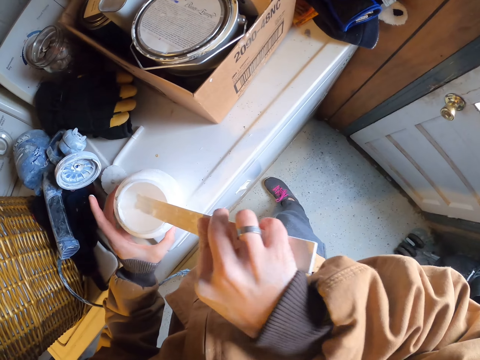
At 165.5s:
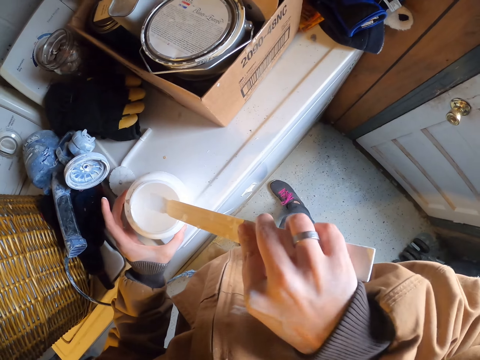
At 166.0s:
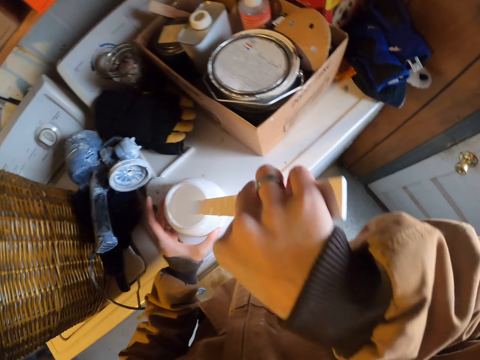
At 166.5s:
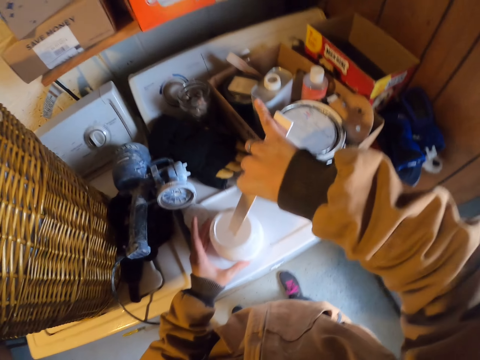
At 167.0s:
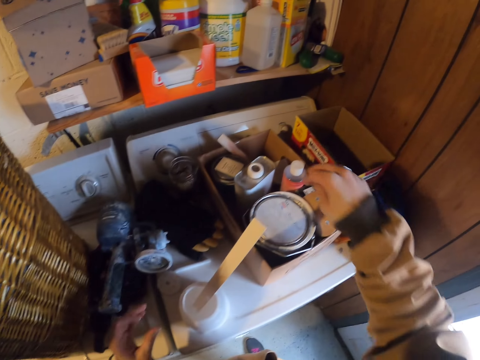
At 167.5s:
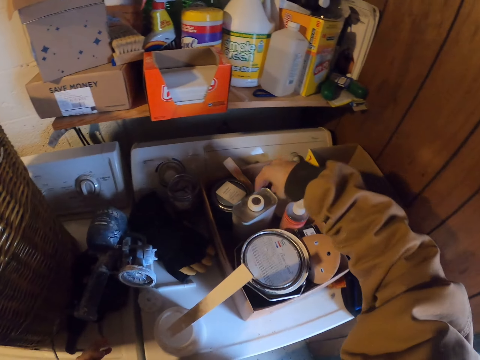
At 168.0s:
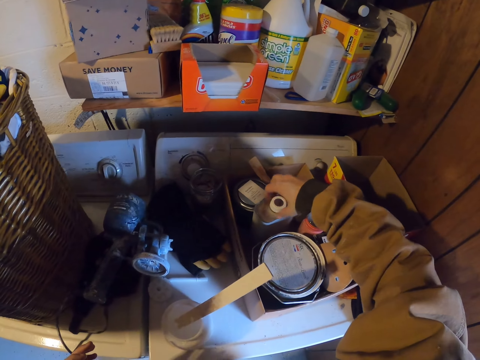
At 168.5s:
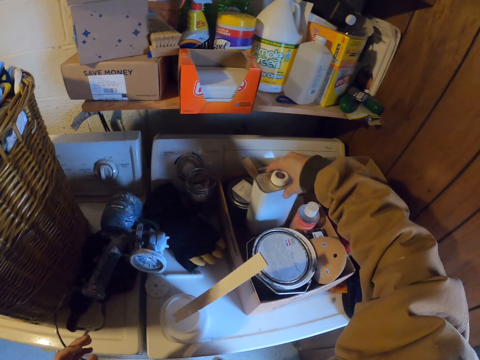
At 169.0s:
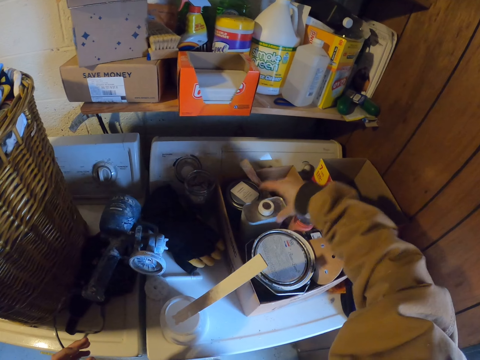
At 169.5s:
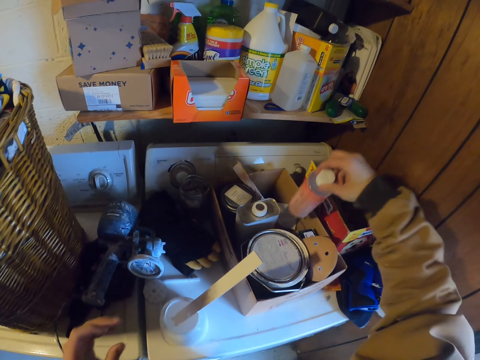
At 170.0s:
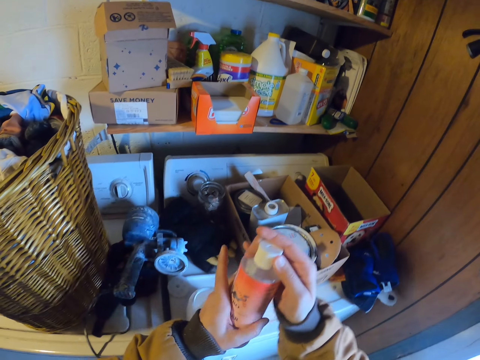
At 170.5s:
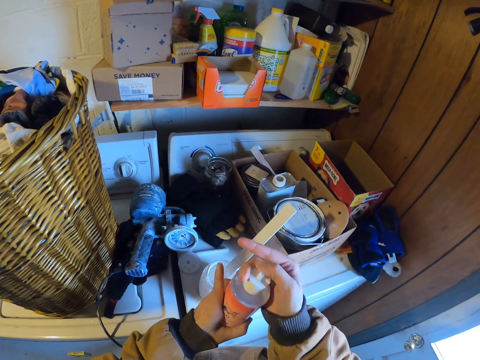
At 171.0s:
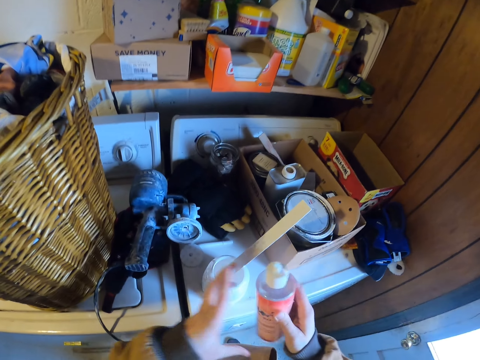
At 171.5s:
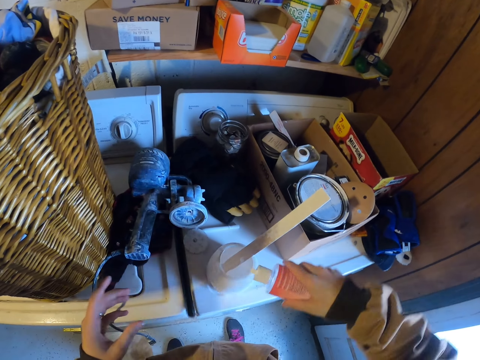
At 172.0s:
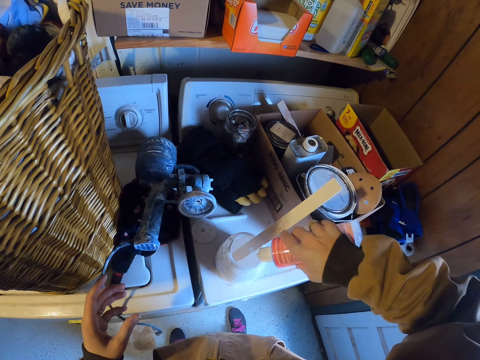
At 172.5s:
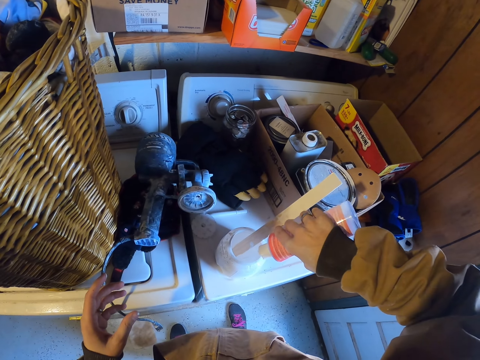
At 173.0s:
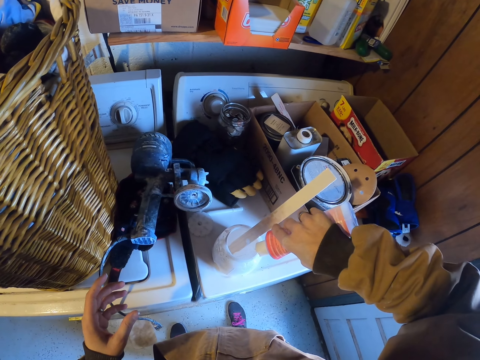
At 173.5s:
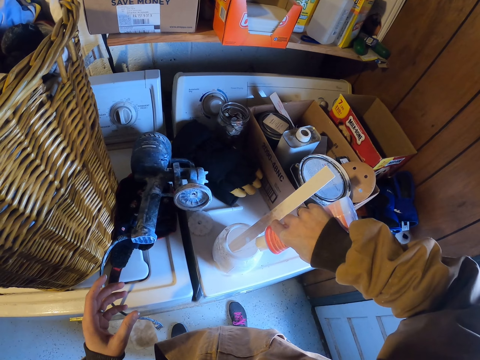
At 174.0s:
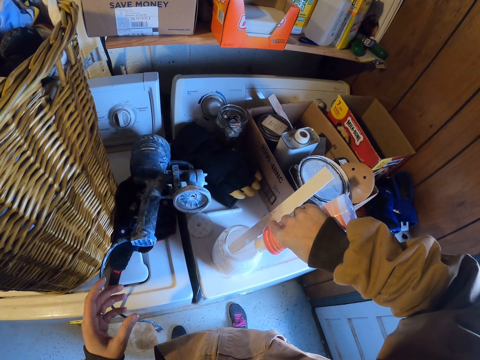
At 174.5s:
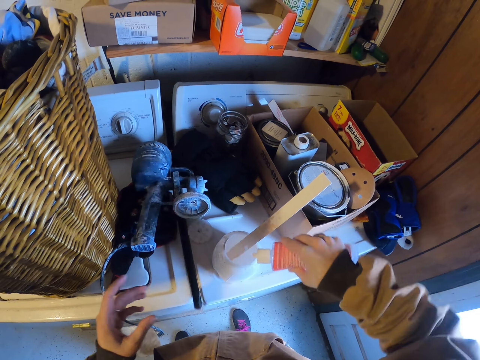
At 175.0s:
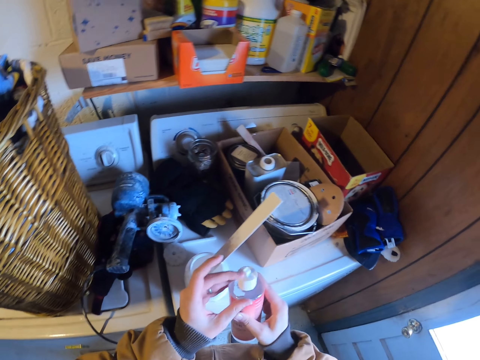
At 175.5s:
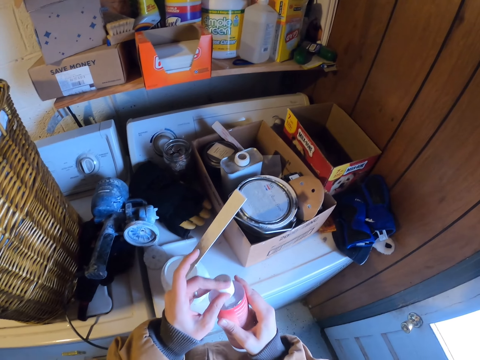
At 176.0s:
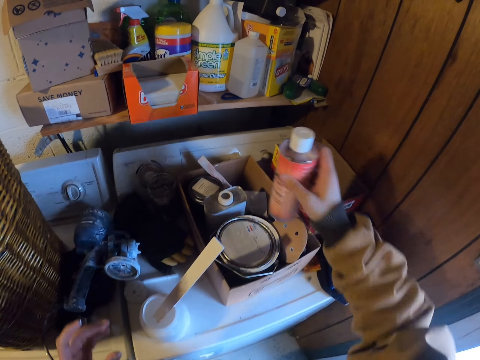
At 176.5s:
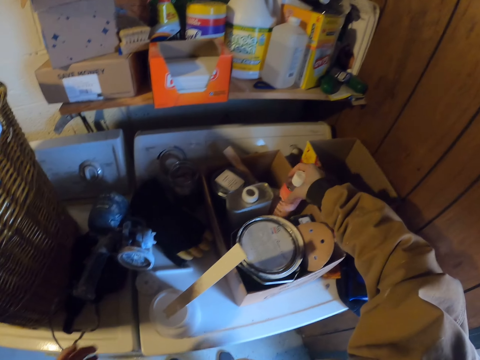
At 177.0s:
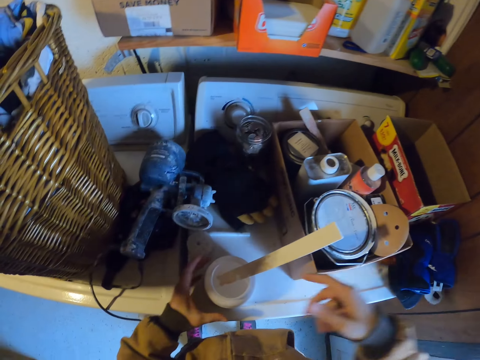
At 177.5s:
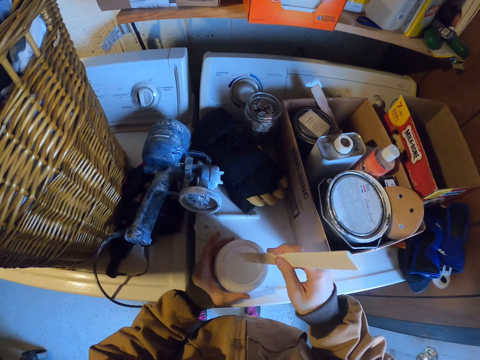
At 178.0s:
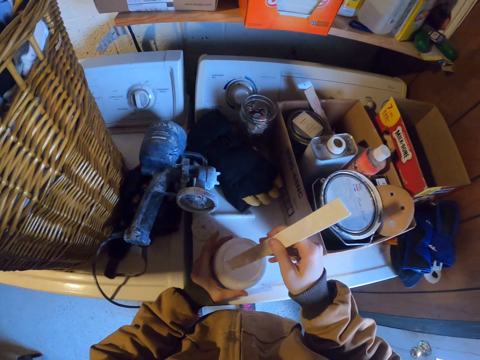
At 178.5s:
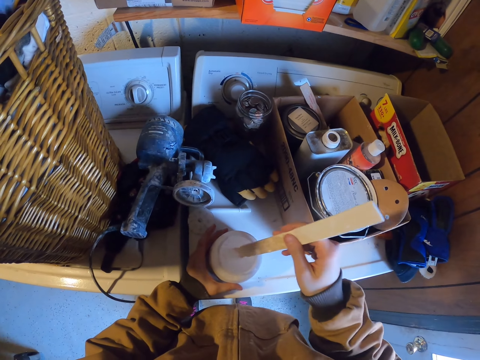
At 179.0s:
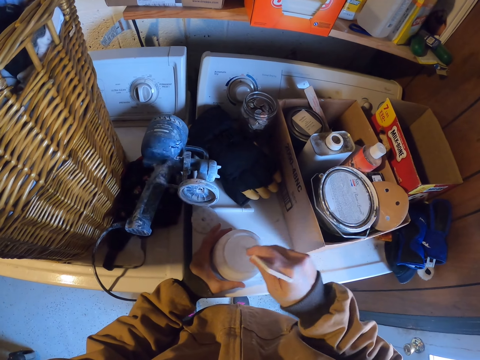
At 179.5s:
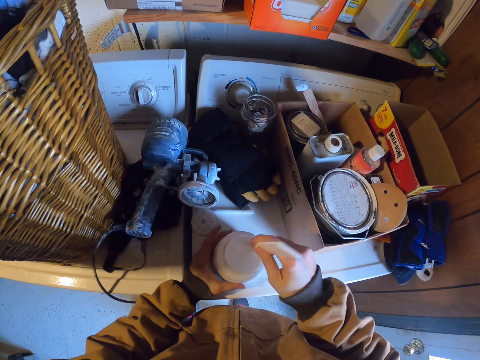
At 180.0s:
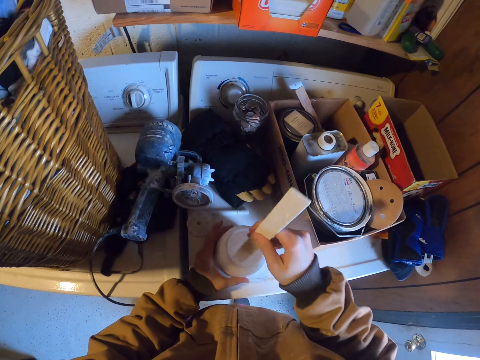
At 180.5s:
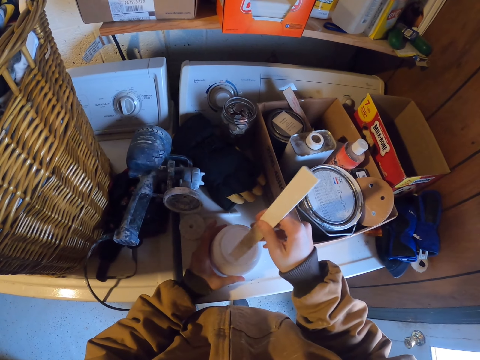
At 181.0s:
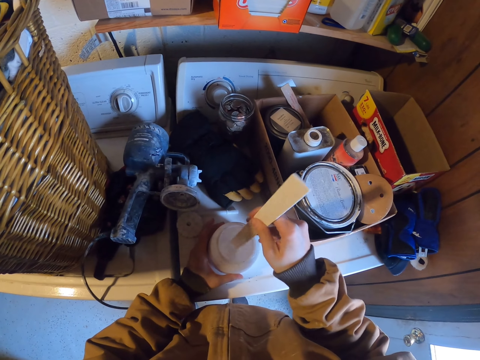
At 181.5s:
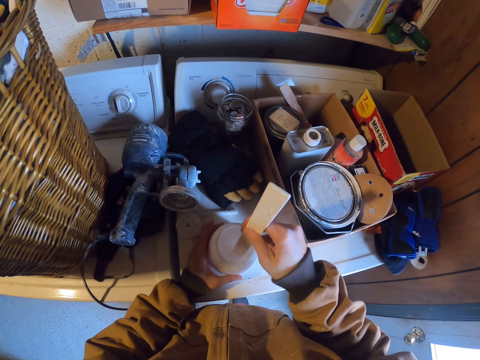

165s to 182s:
The camera wearer drops the stick in the container. They lift a bottle with the right hand from the box. They drop the bottle in the right hand in the box. They pick up another bottle from the box with the right hand. They hold the bottle with both hands. They open the bottle top with the right hand. They hold the bottle with the right hand. They squeeze liquid in the bottle in the container. They close the bottle top with the left hand. They lift the bottle with the right hand. They drop the bottle in the right hand in the box. They pick up the stick in the sprayer container. They hold the container with the left hand. They stir the liquid in the container with the stick in the right hand.

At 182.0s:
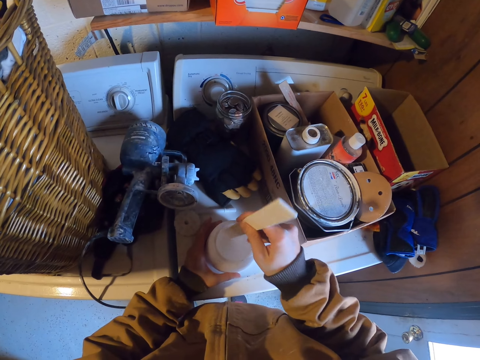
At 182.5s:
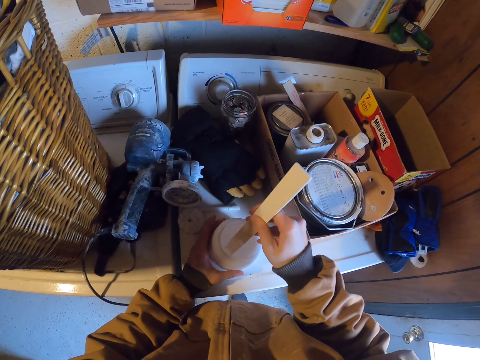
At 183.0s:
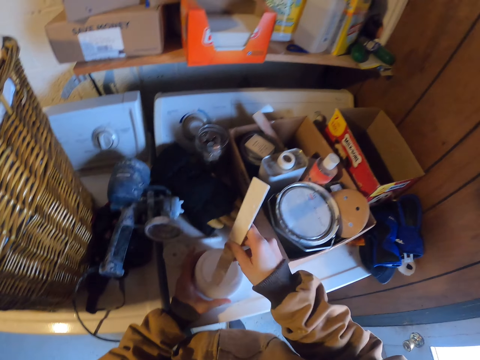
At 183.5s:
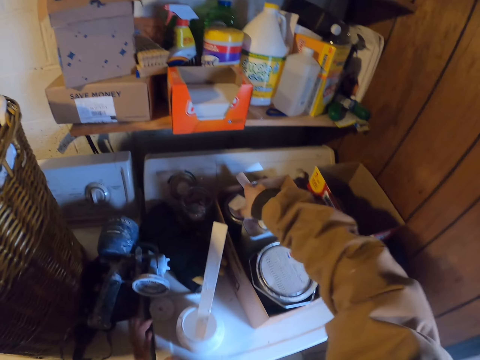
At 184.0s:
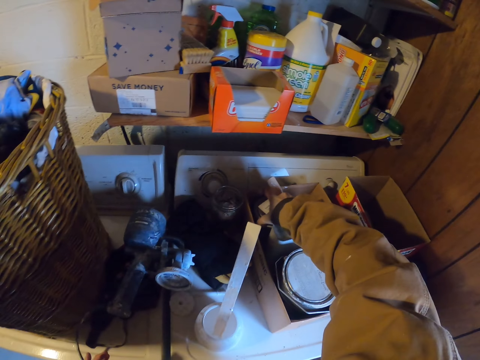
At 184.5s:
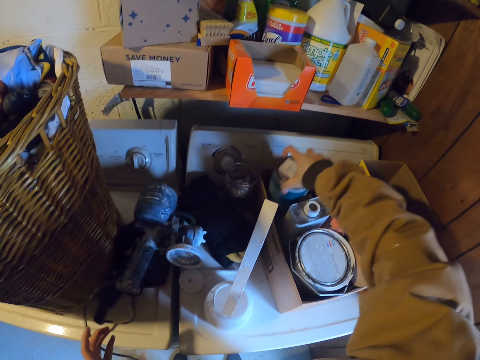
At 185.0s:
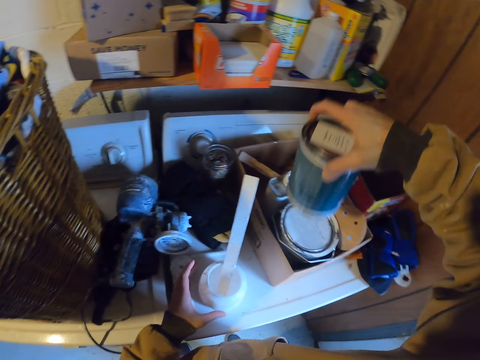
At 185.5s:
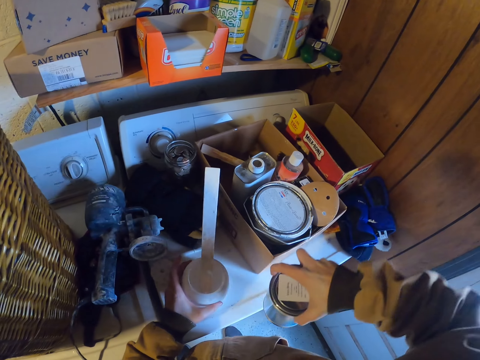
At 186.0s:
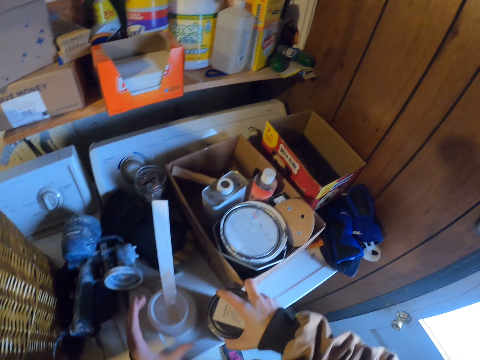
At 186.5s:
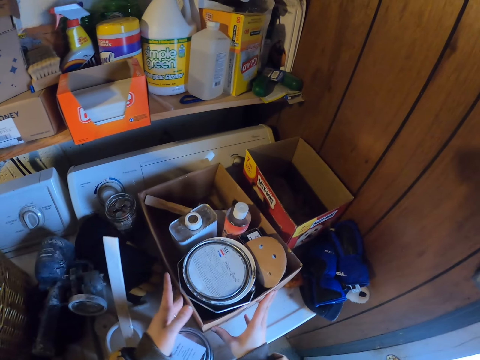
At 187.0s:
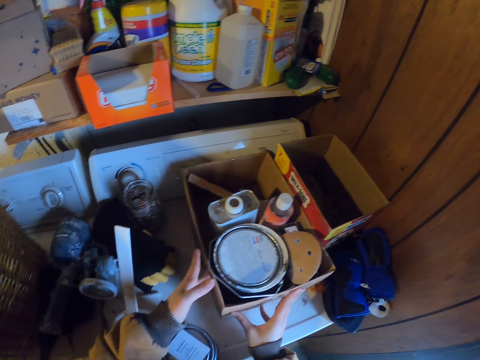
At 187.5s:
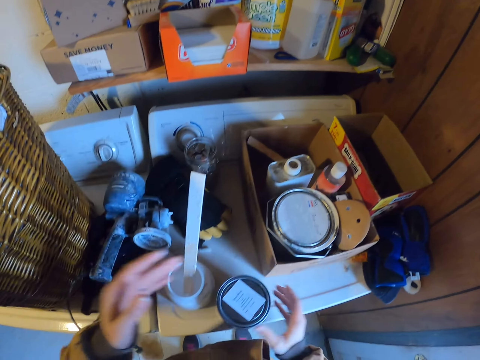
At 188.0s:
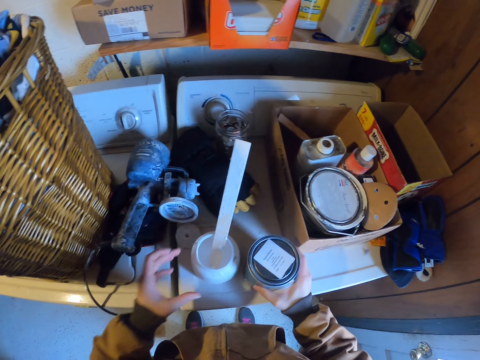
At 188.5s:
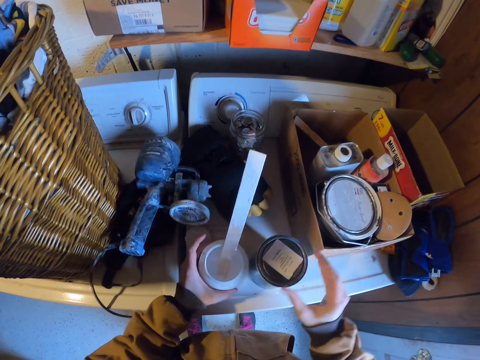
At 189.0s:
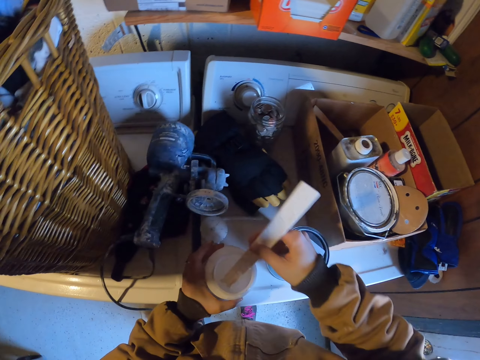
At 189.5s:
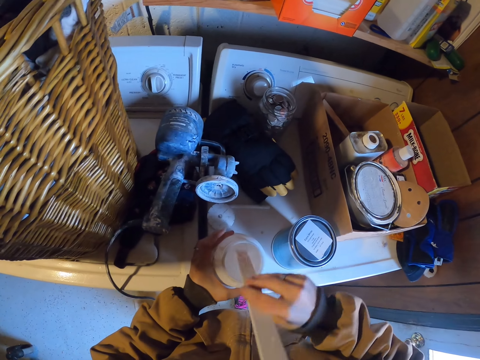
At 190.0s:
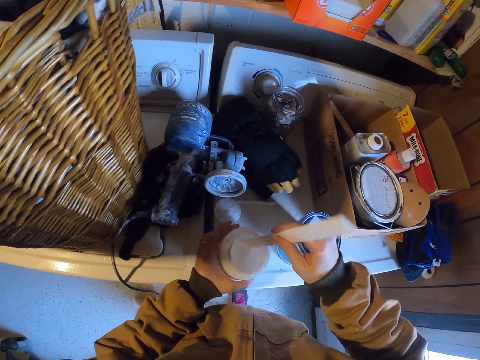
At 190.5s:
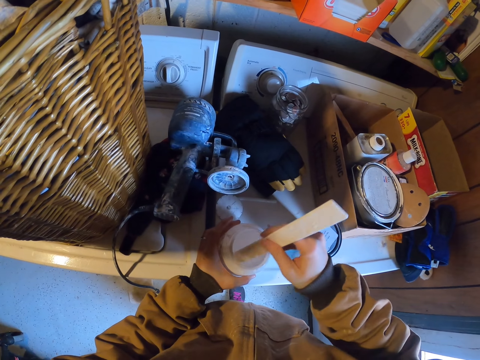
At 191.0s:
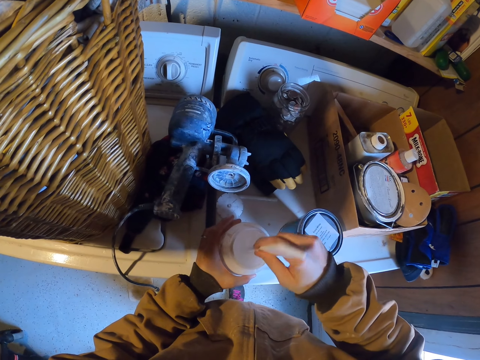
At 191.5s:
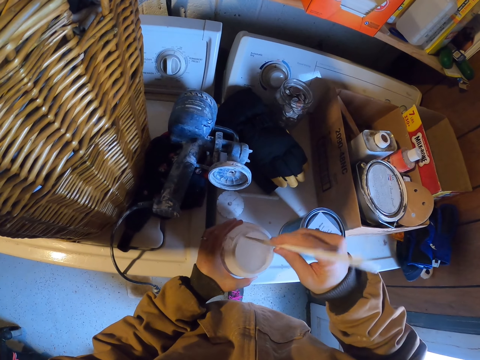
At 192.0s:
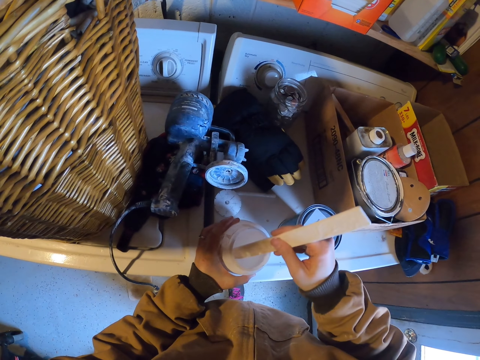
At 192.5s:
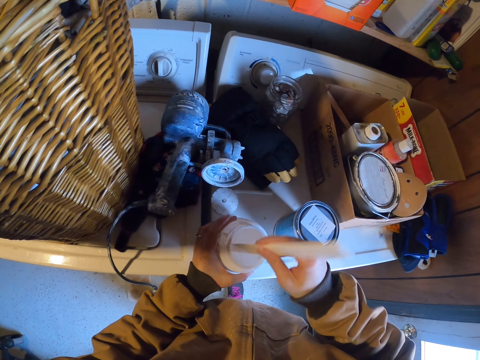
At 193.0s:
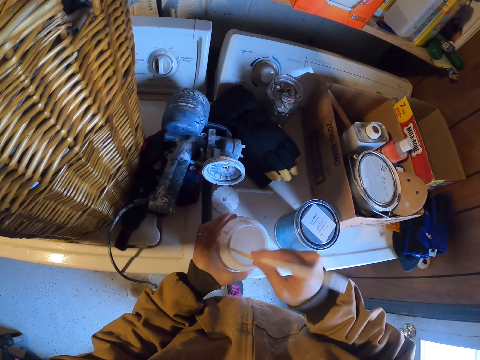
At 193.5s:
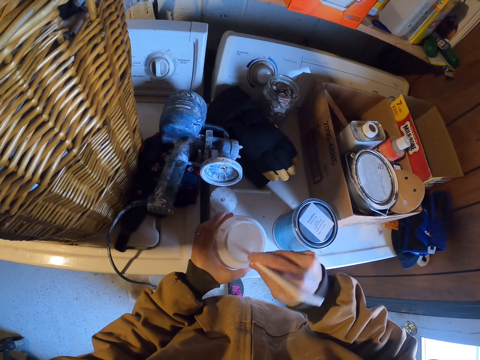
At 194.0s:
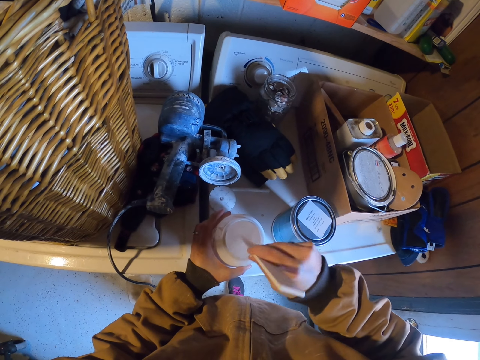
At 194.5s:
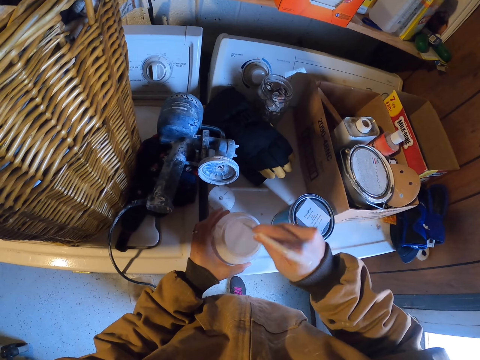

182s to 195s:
The camera wearer drops the stick in the container. They pick up a container from the box on the table with the right hand. They drop the container in the right hand on the table. They push the box on the kitchen top with both hands. They raise both hands. They push the paint can on the table. They hold the container with the right hand. They hold the container with the left hand. They take the wooden stick in the sprayer paint container. They stir the liquid in the container with the stick in the right hand.
